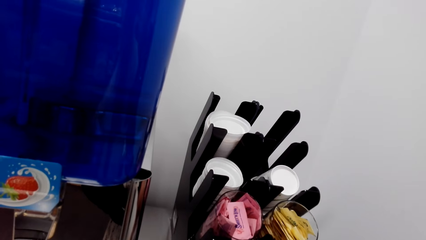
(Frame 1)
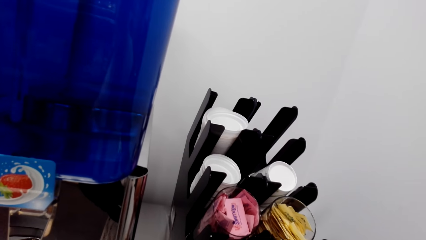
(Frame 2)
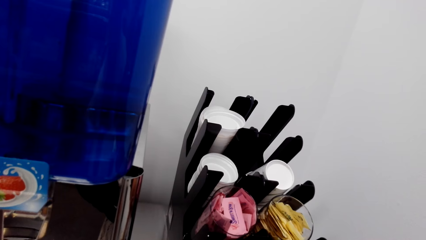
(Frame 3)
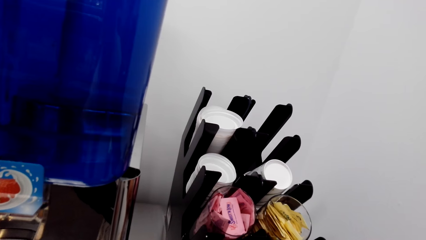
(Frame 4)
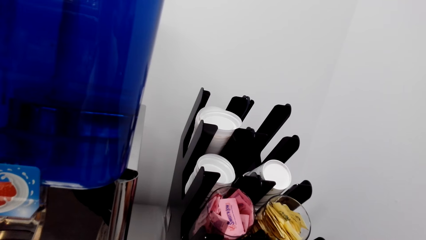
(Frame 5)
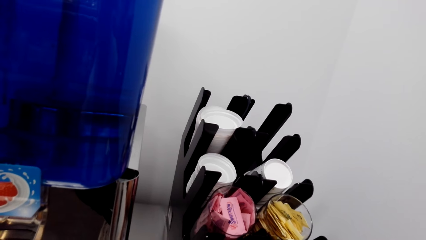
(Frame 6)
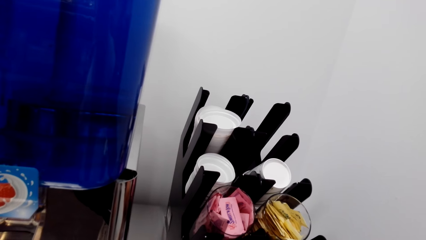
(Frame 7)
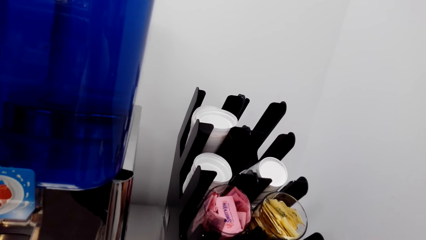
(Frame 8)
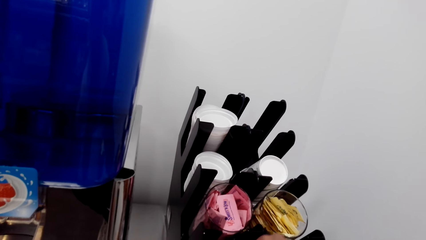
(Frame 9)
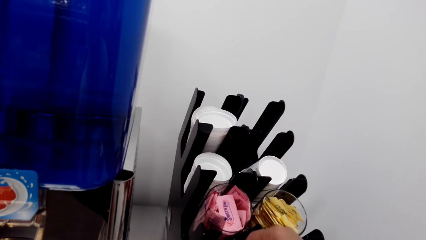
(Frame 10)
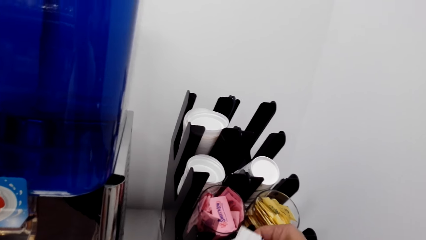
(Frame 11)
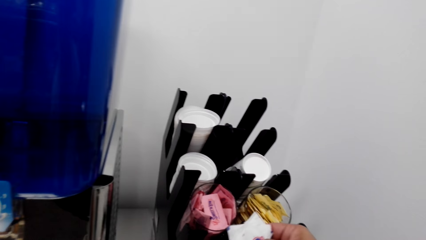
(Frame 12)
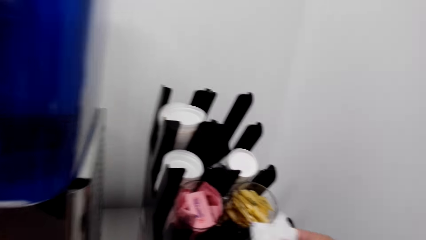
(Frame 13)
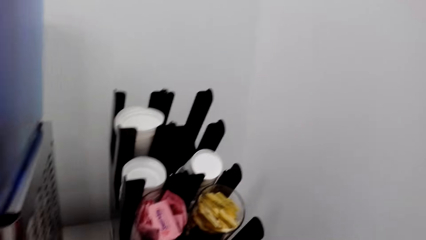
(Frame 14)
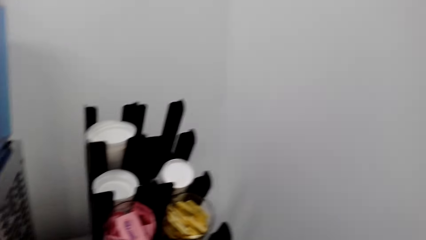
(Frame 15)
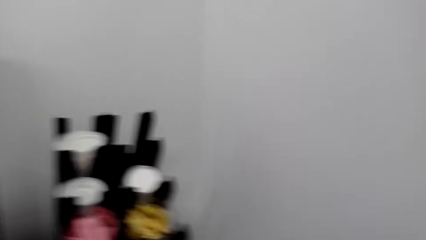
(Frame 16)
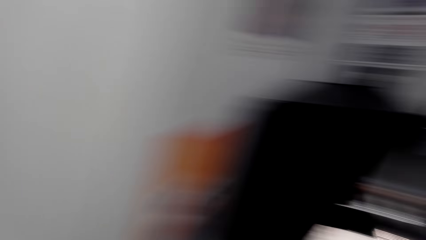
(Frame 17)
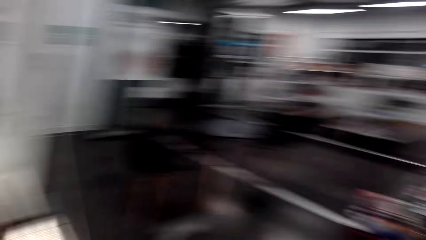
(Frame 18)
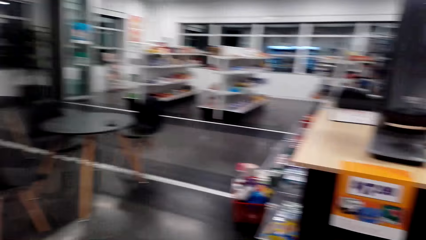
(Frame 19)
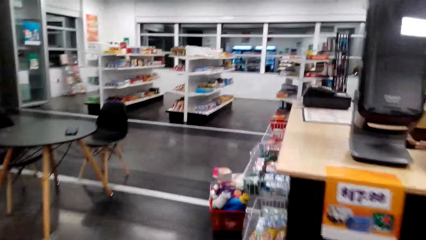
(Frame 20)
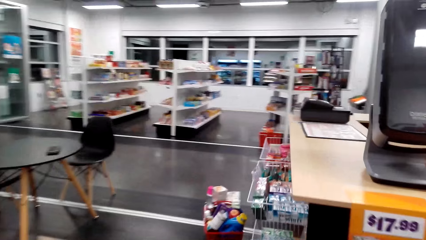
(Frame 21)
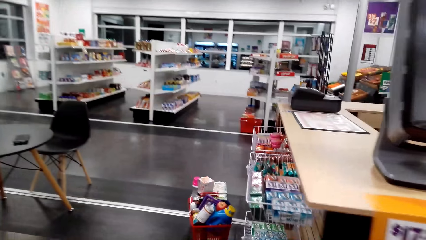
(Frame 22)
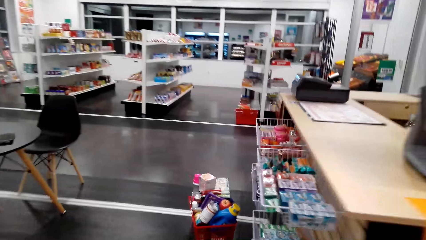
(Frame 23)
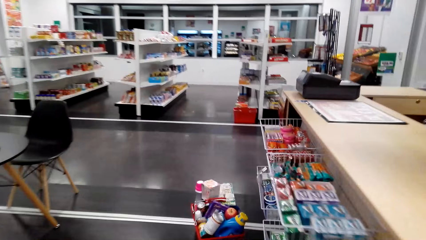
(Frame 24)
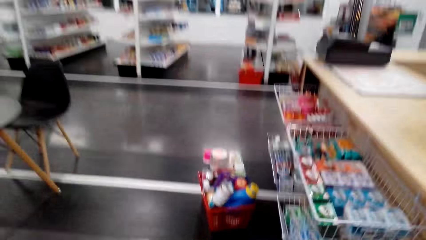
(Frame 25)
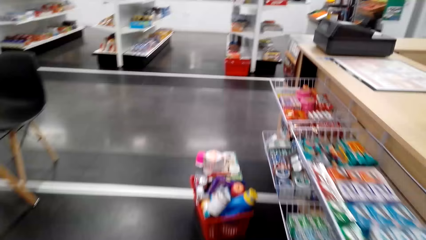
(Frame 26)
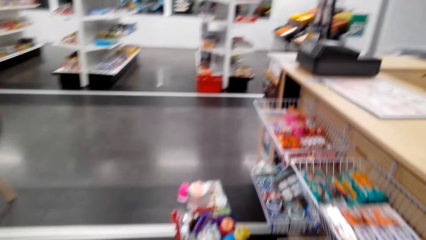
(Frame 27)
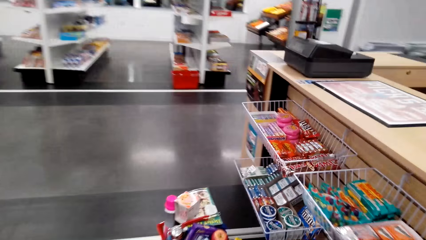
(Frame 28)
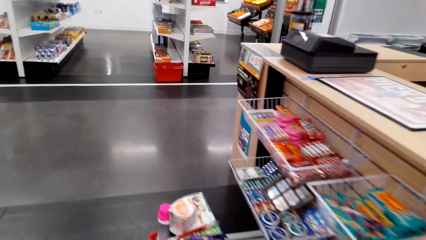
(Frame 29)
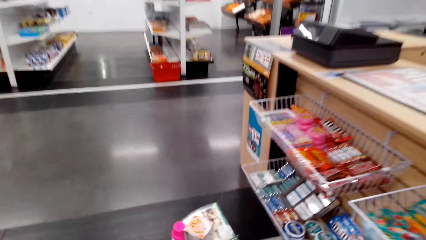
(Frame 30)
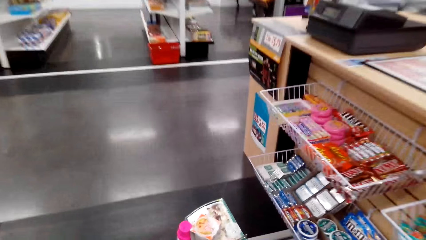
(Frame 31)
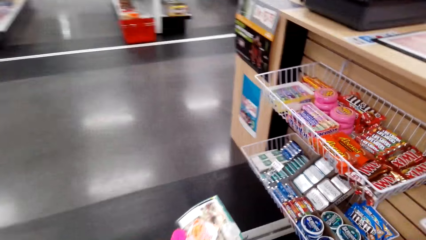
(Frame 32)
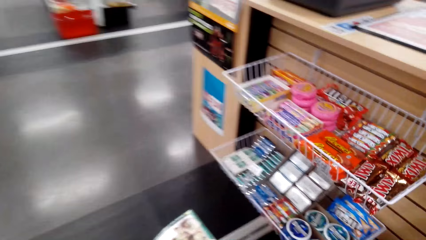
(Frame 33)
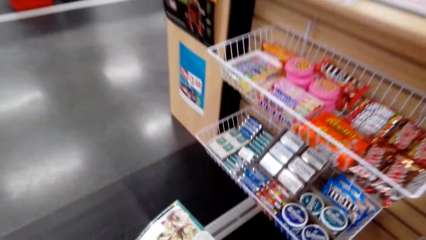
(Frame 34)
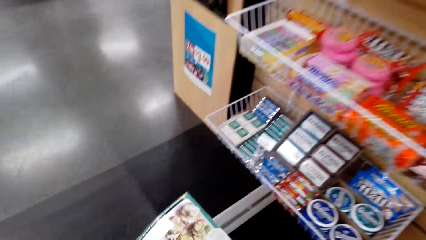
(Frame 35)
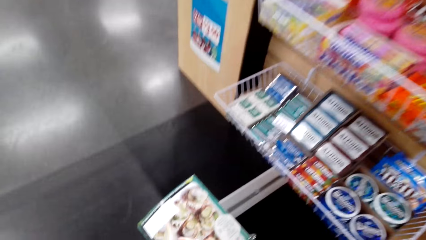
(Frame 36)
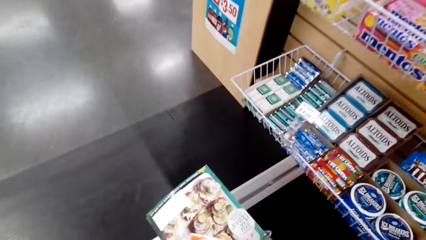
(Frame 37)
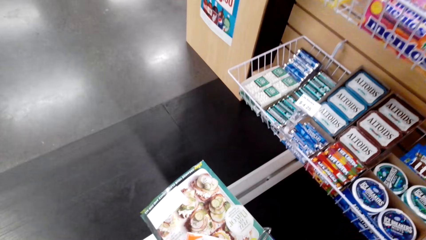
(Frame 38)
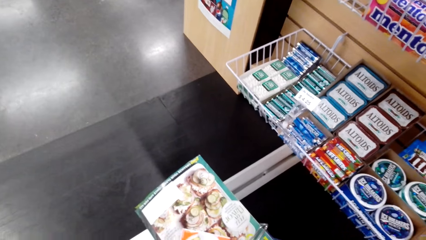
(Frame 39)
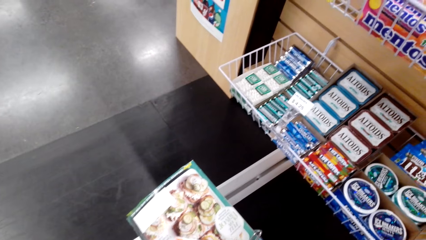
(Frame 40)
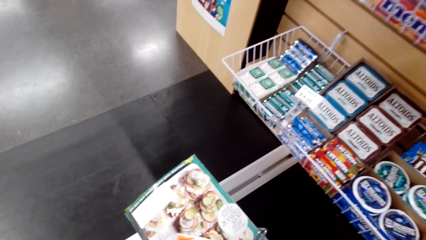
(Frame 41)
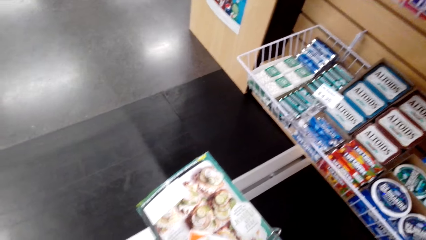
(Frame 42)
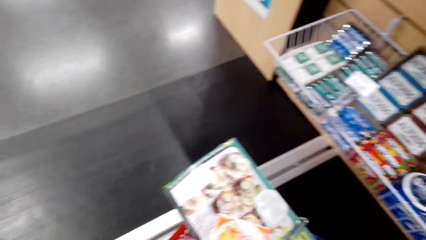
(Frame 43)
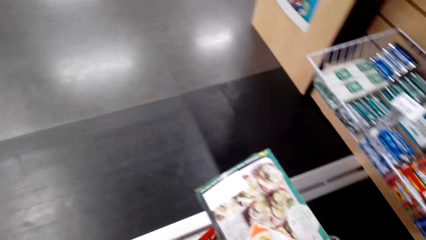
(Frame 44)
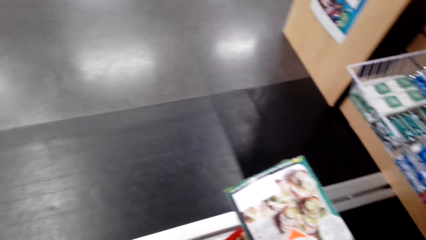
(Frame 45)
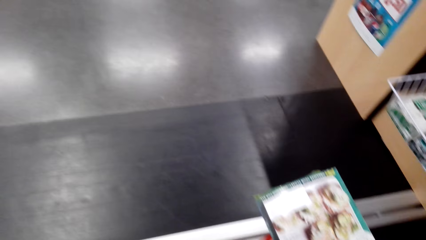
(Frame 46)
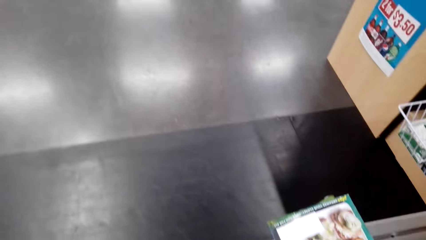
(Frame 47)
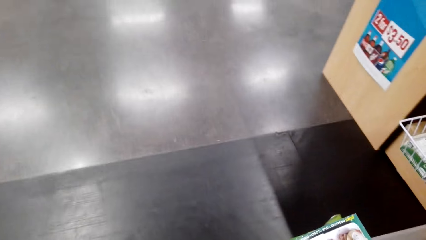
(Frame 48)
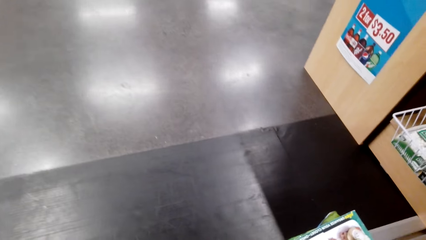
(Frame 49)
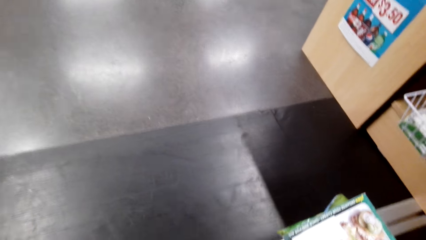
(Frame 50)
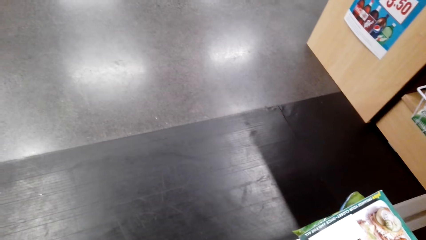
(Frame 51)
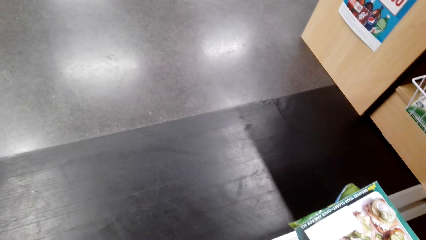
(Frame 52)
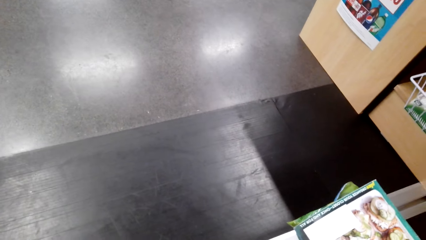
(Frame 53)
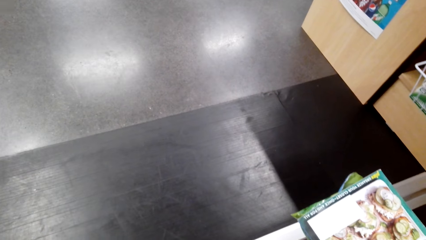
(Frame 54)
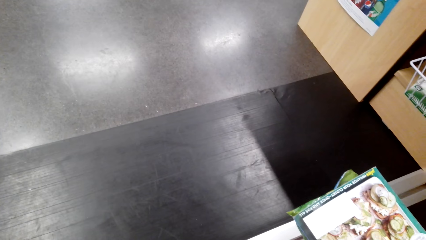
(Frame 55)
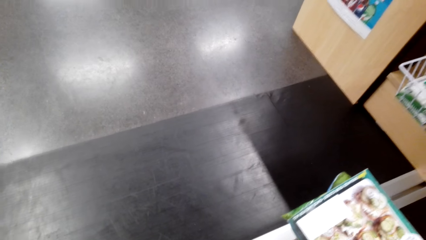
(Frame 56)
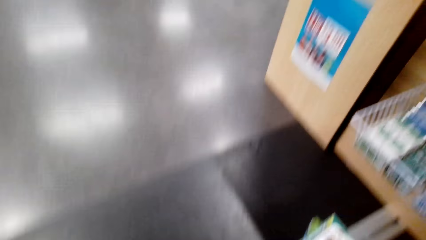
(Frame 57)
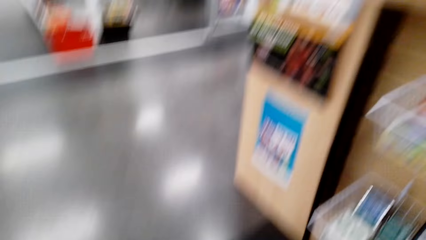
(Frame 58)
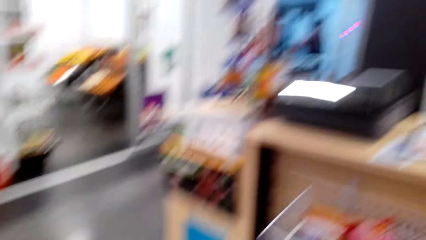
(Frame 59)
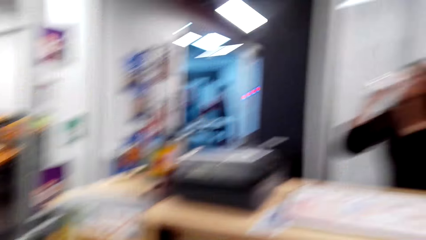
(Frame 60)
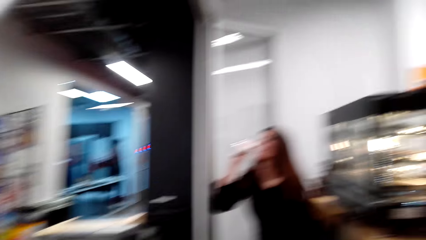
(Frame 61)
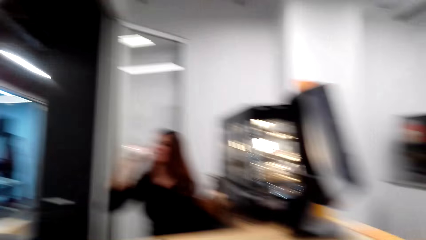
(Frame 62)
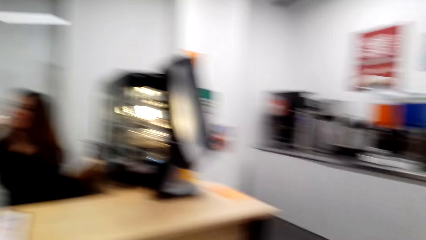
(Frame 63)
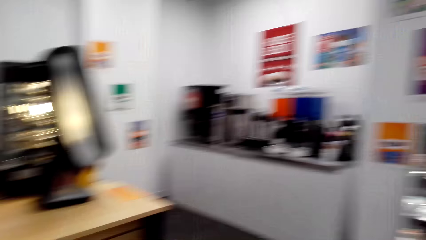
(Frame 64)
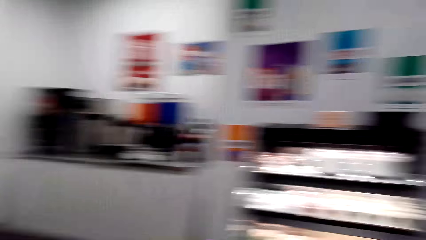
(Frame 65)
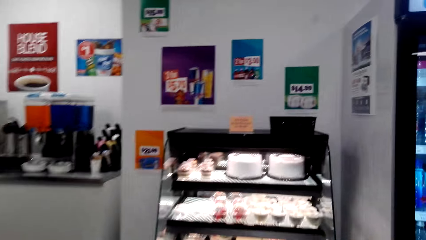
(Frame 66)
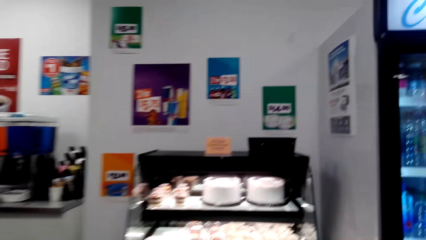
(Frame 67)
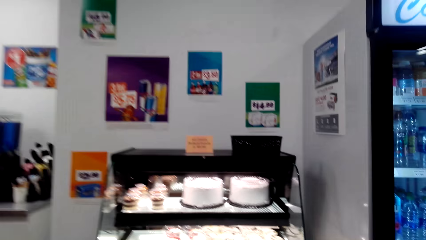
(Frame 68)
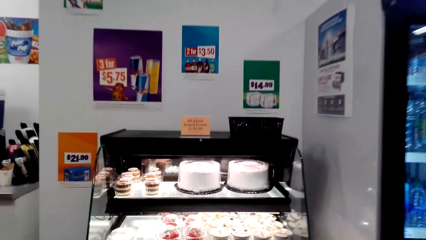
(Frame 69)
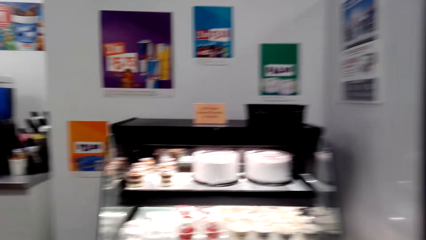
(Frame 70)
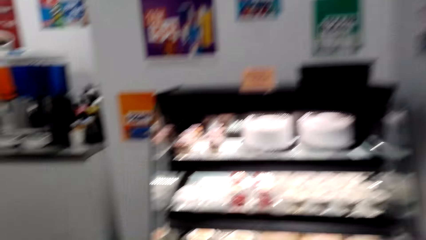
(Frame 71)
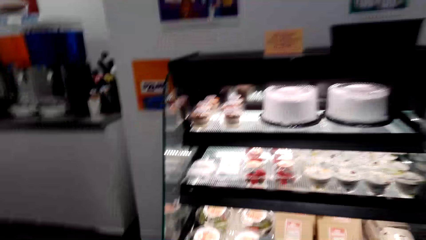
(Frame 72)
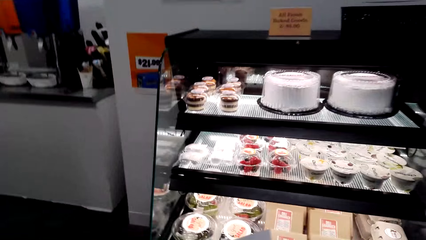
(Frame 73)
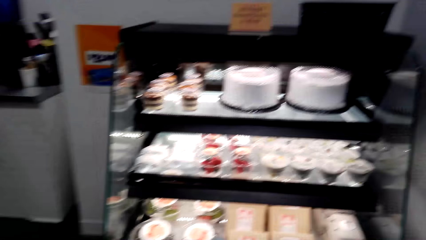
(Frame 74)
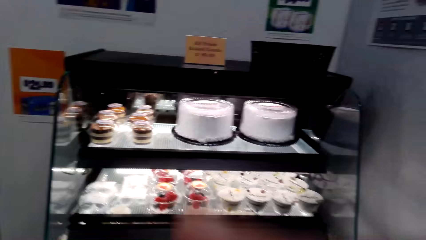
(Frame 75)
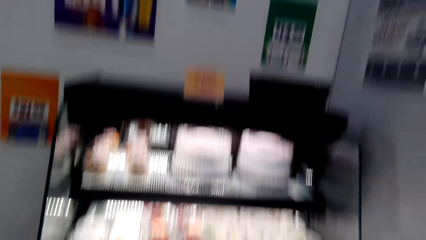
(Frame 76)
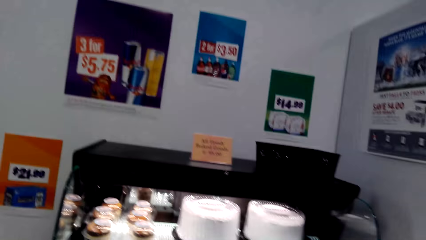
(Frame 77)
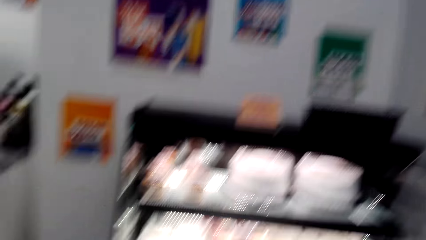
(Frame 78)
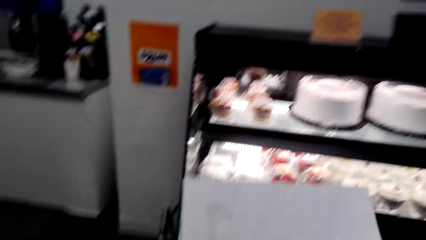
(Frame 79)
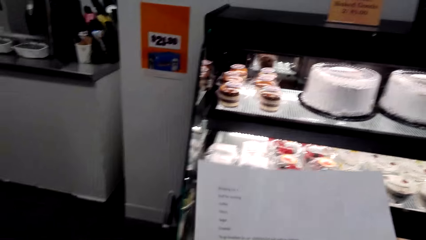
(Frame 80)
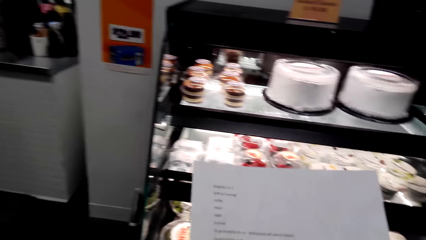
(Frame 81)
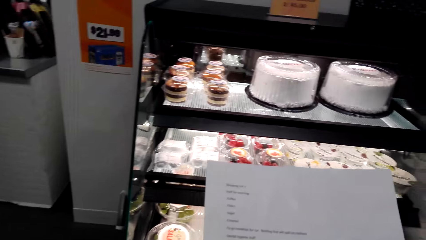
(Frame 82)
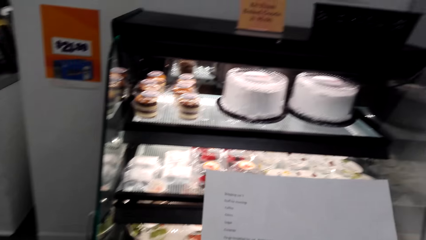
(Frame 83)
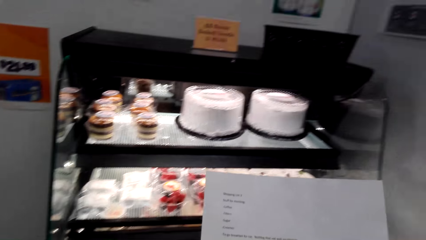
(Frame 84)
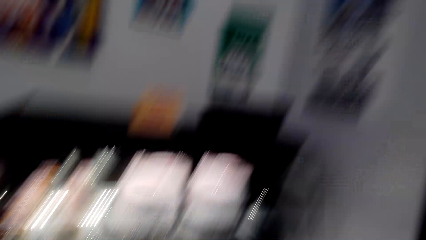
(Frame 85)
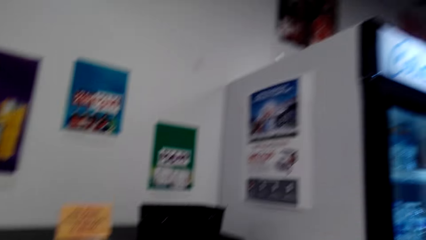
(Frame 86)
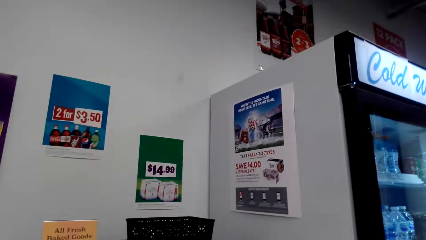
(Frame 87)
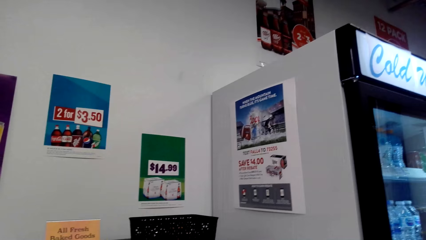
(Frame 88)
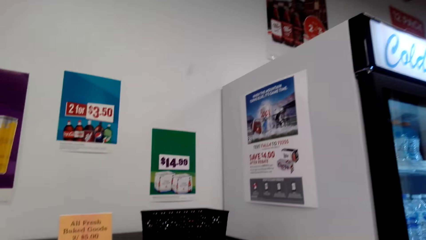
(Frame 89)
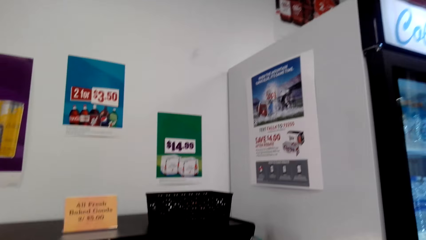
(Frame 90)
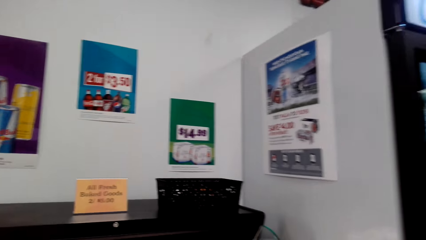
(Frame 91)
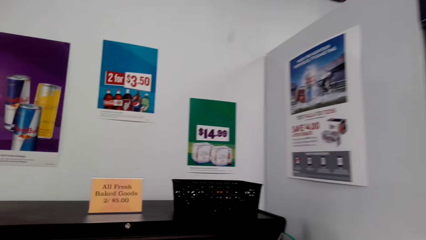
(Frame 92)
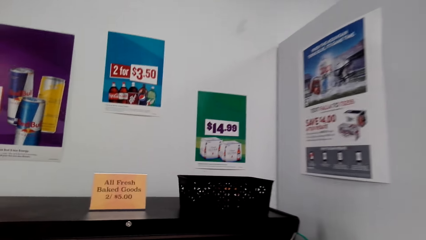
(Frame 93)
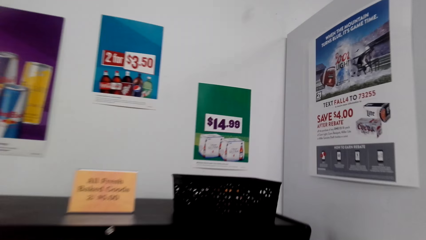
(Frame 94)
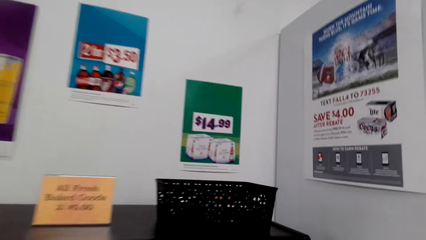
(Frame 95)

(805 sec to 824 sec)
The camera wearer lifts something. They walk. They look around the supermarket. They look around the supermarket again. A cashier drinks from a cup. The camera wearer walks. They read the shopping list.
